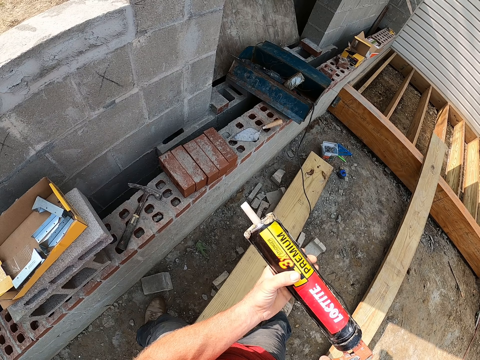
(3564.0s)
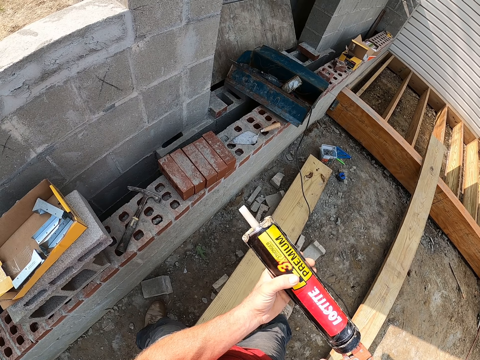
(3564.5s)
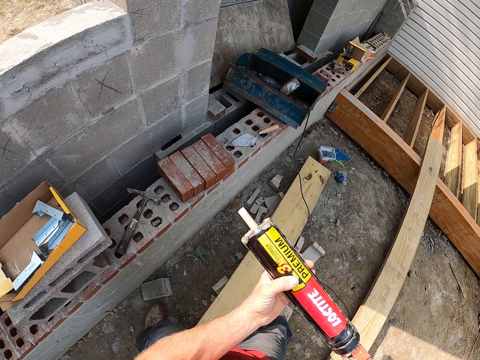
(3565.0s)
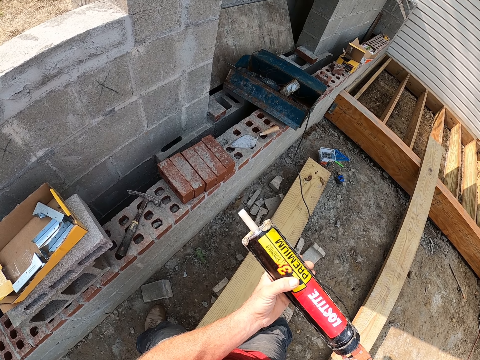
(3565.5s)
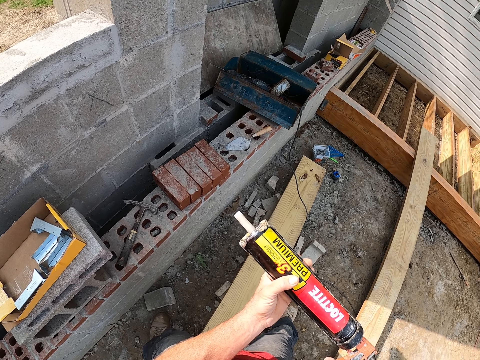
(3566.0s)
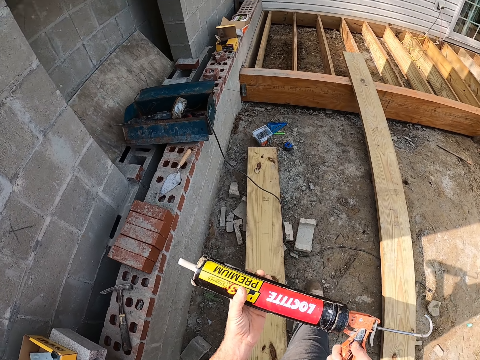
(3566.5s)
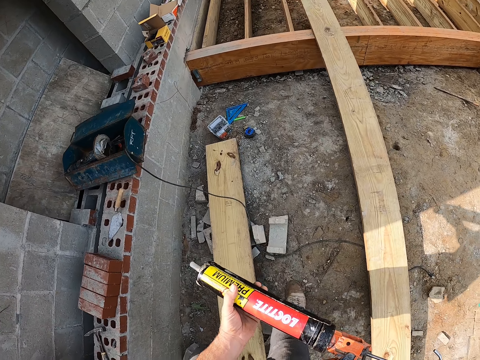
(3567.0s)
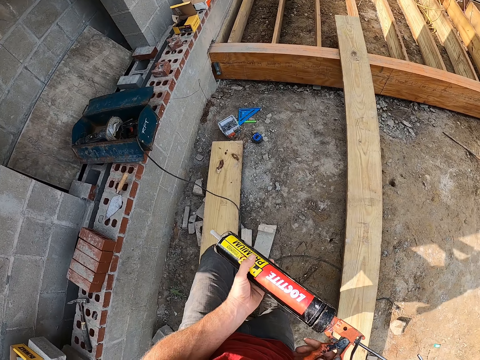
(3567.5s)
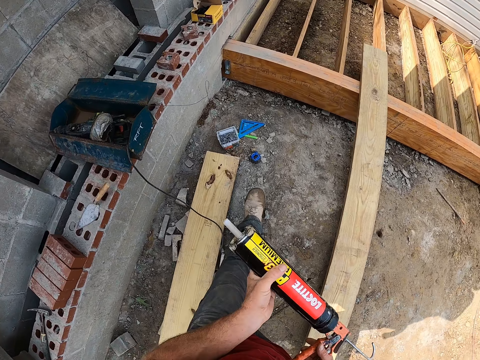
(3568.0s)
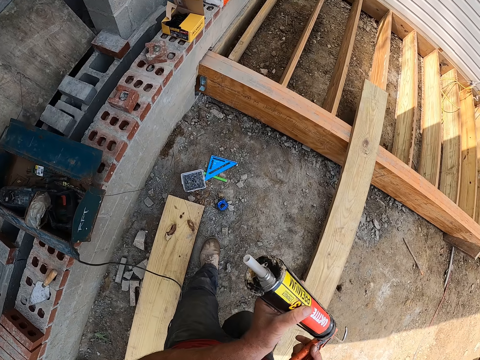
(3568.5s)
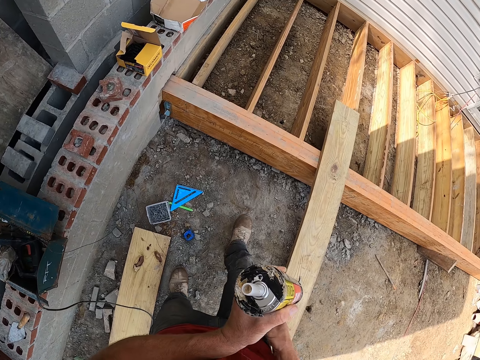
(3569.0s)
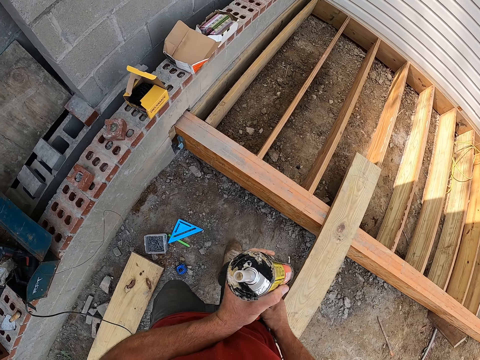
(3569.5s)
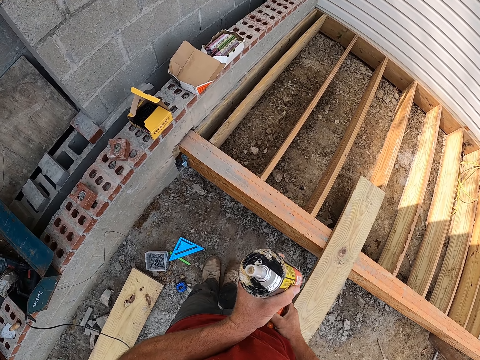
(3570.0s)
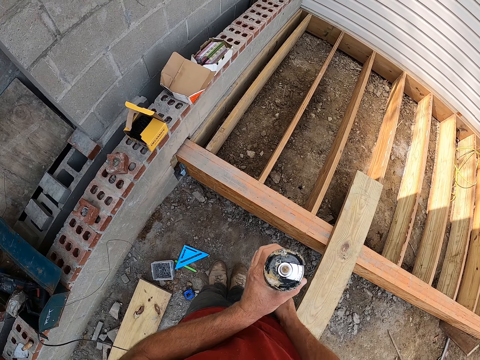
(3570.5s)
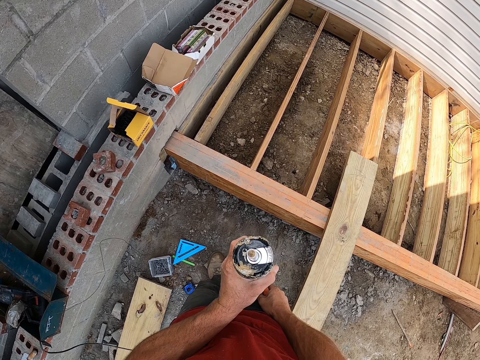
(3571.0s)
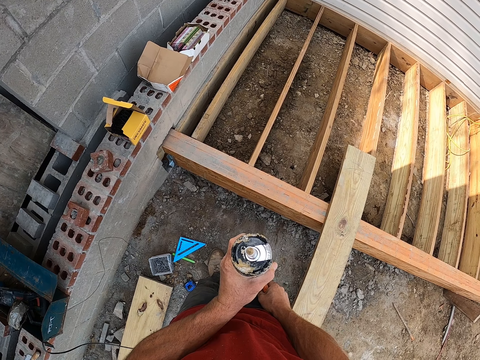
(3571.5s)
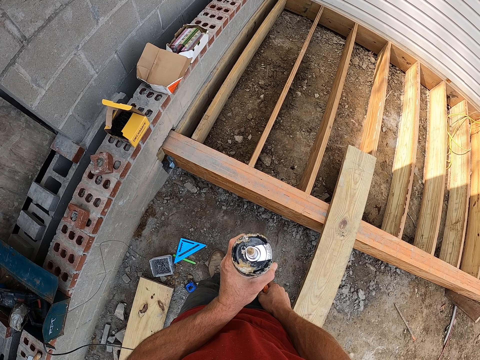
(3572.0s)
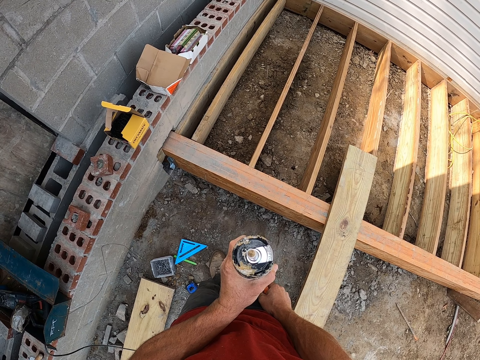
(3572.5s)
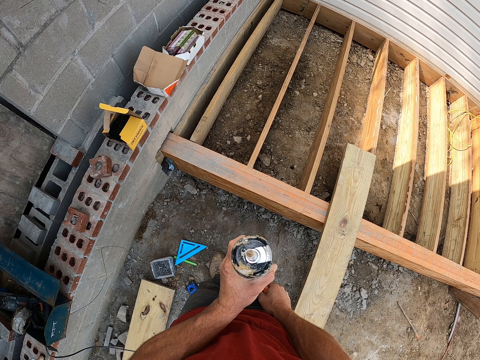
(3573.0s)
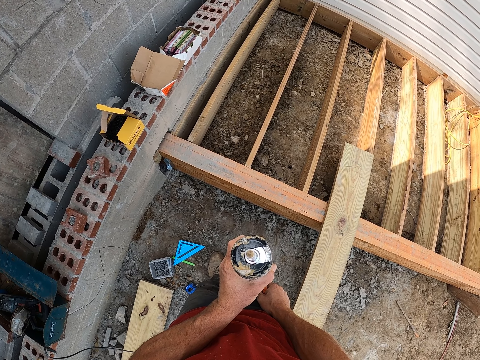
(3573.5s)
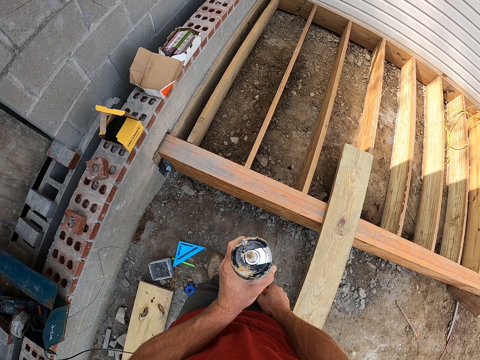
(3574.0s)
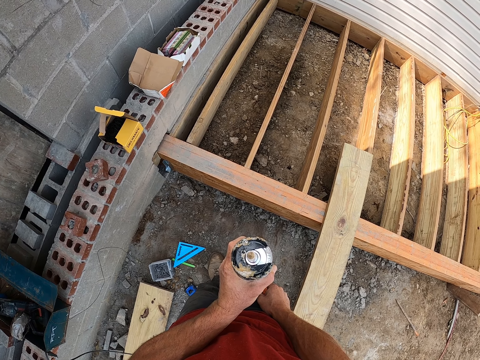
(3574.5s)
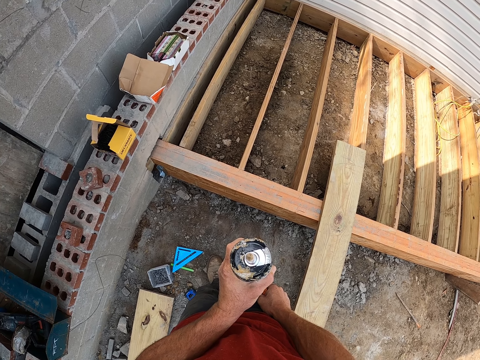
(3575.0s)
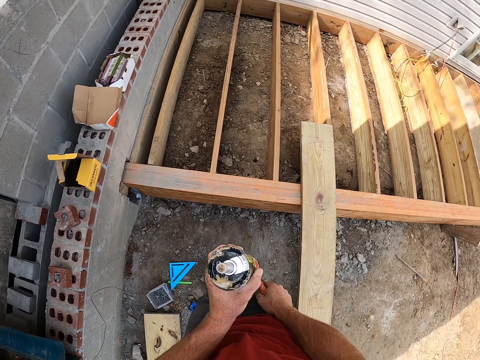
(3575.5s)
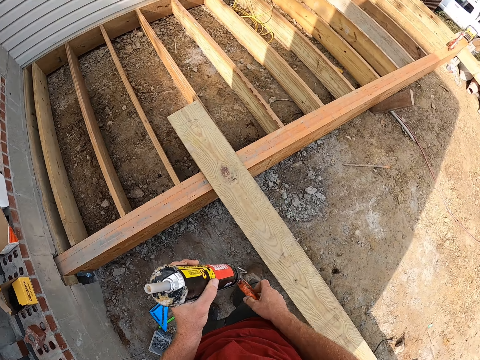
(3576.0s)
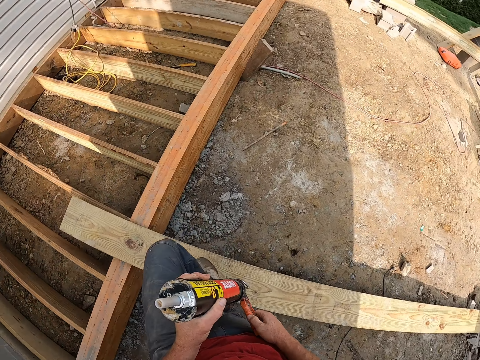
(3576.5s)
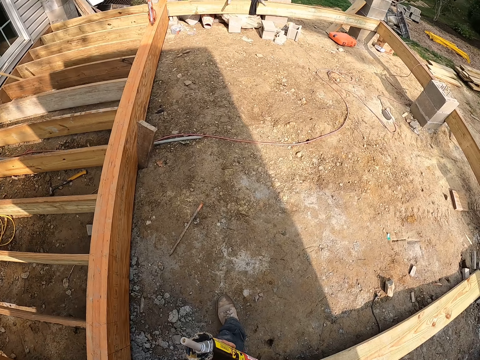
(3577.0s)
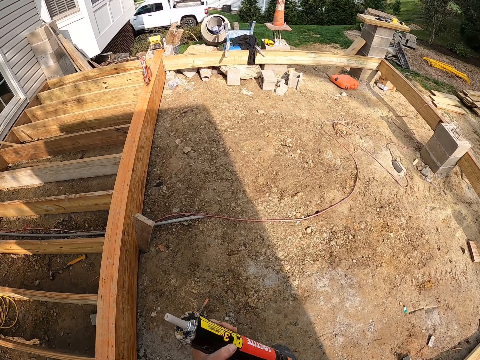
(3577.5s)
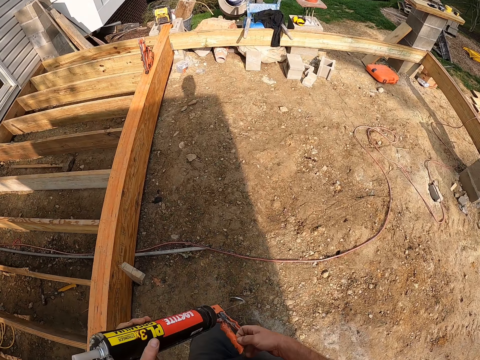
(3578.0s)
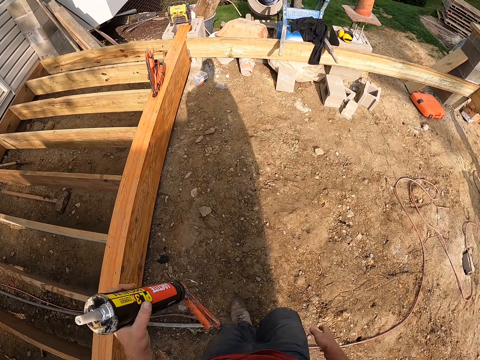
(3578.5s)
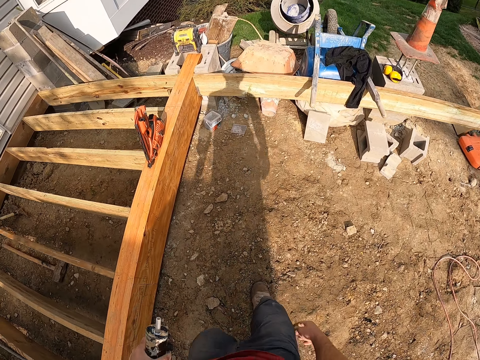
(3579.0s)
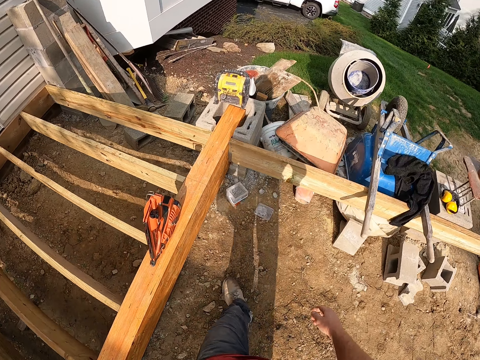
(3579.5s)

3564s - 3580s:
The camera wearer walks in the area holding a Loctite glue, back towards the wooden frame. They look at the Loctite glue. They go over a plank. They walk in the area holding the Loctite glue, towards the other end of the wooden frame.

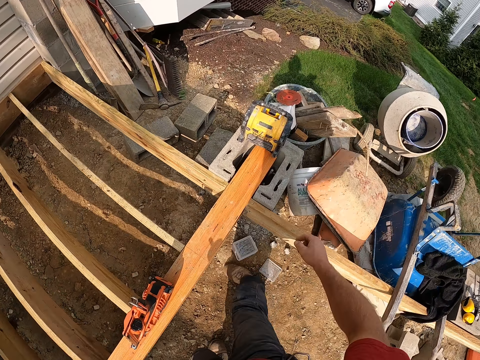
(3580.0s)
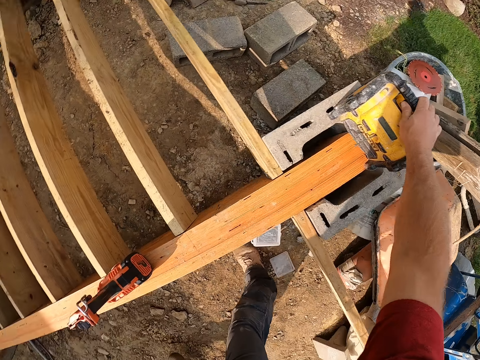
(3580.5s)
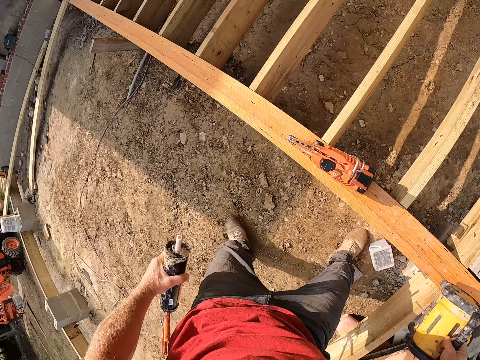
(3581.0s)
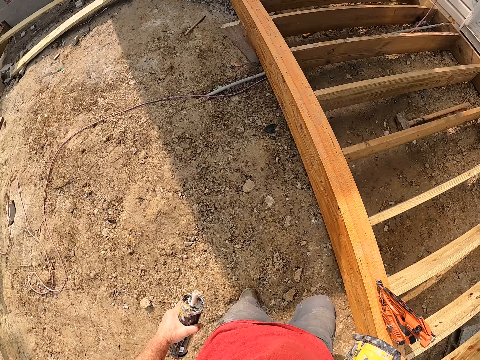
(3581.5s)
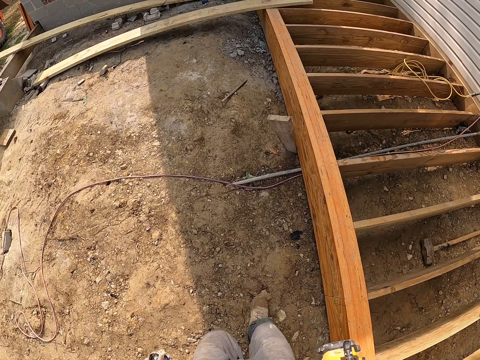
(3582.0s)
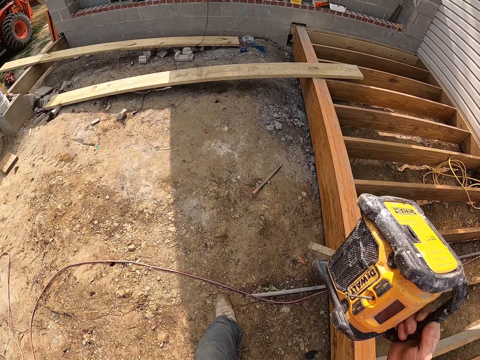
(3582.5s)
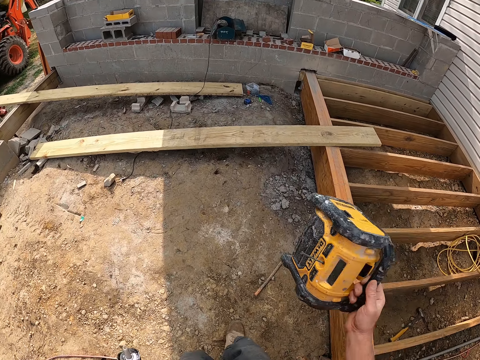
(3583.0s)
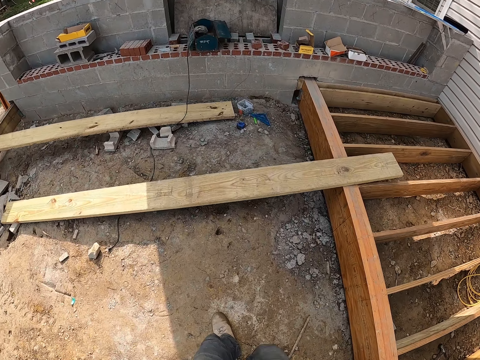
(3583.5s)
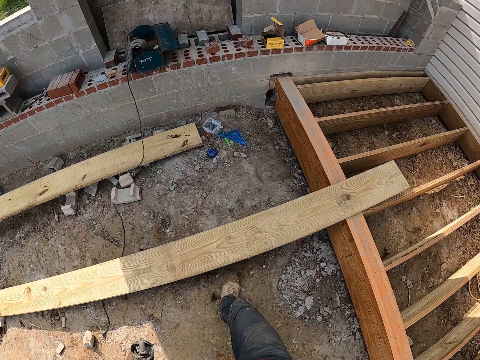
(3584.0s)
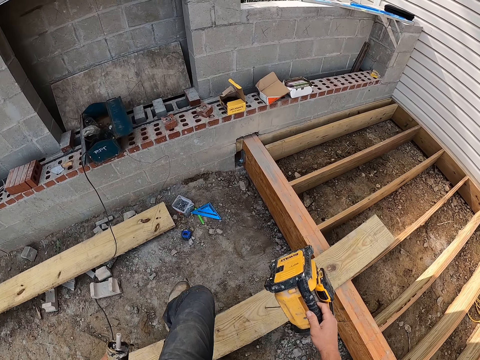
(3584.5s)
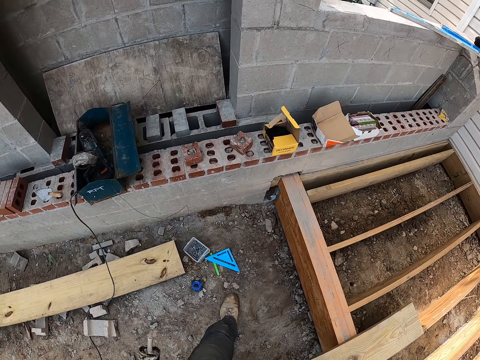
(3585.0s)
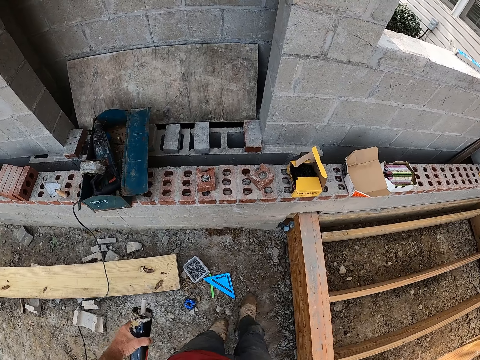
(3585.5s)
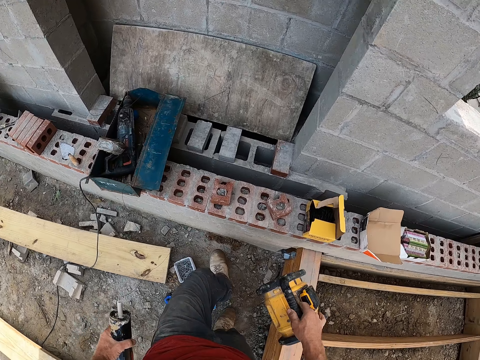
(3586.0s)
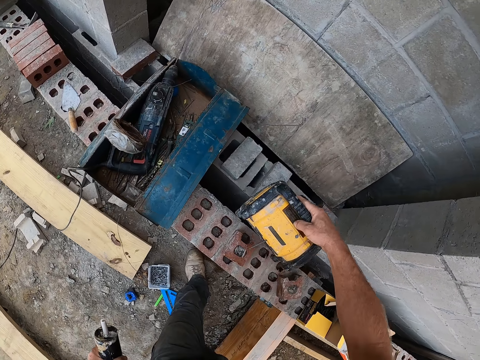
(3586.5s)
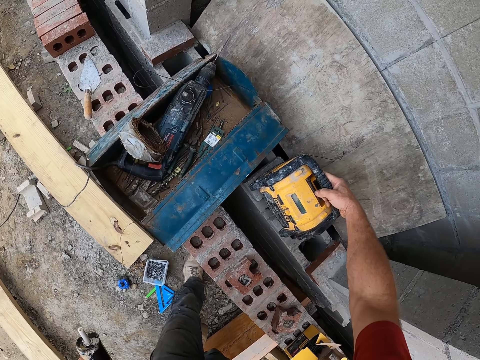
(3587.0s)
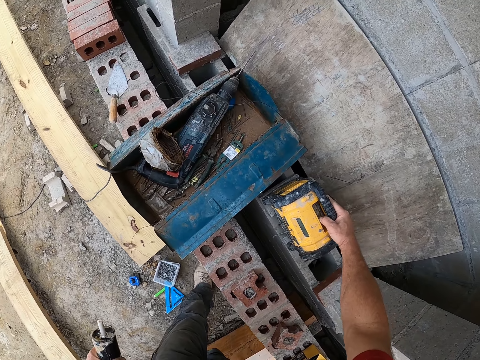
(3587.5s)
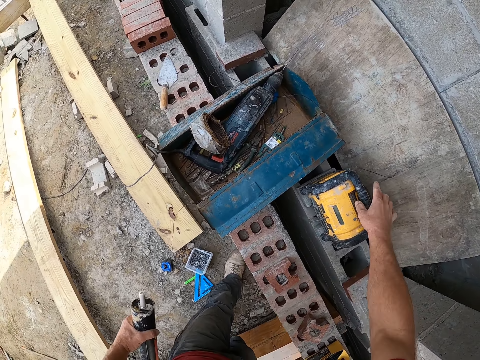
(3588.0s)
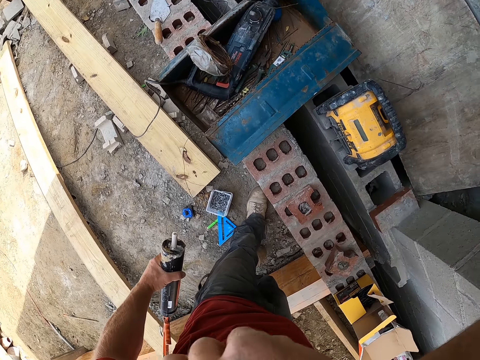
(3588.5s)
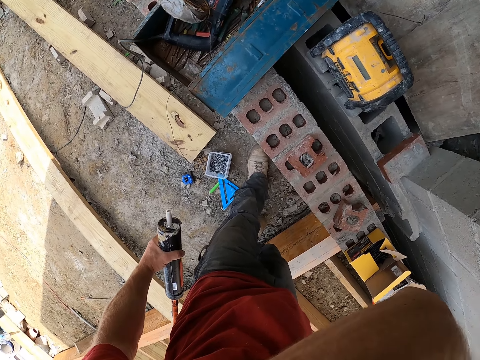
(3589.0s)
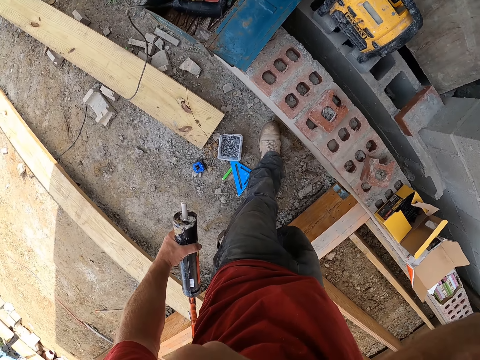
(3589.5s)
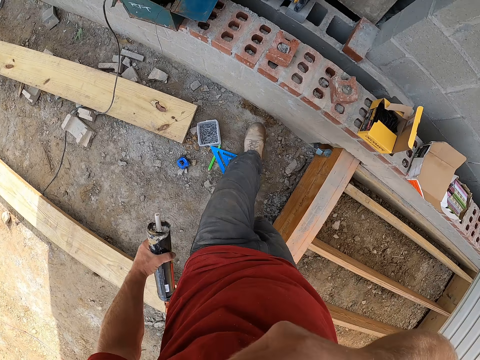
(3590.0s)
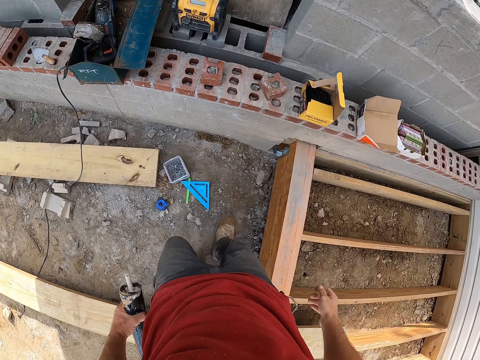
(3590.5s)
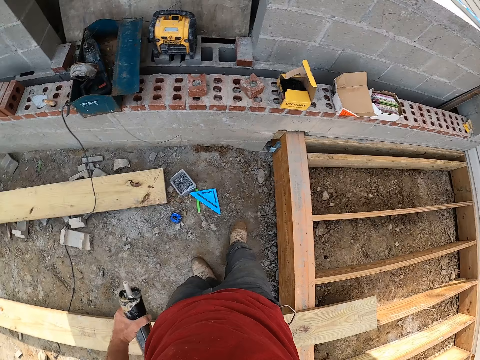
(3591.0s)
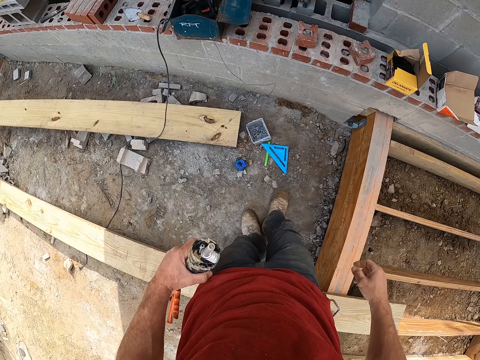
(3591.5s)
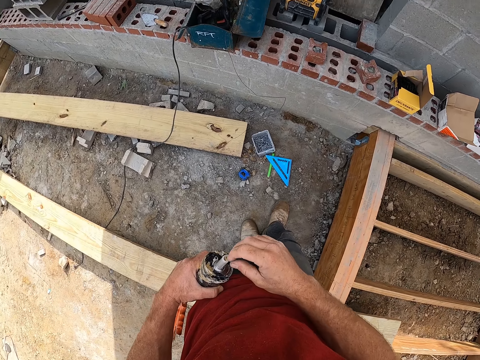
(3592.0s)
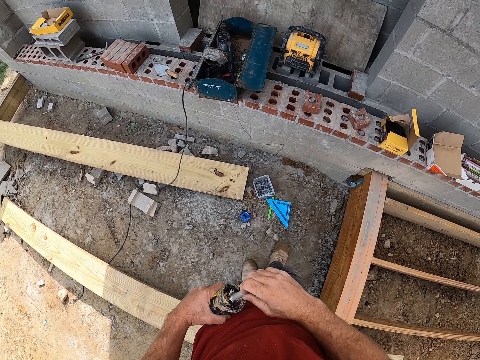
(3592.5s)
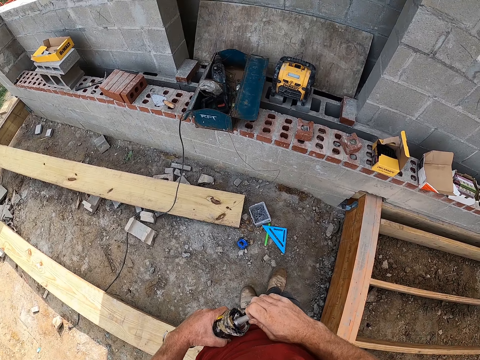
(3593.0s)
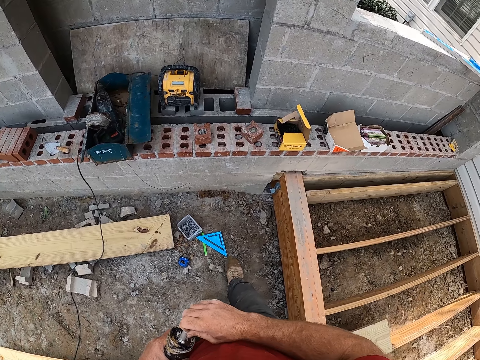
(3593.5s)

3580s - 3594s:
The camera wearer carries a tool box with his right hand and a Loctite glue. He walks back towards the other end of the wooden frame, in the area carrying the tool box and the Loctite glue. He goes over the plank. He drops the tool box on the wall. He wipes his face with his right hand. He lifts his hand. He drops his hand. He holds the Loctite glue. He tries to open the construction adhesive still in his hand.
